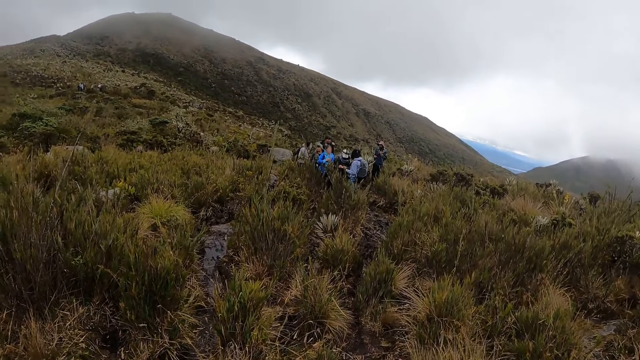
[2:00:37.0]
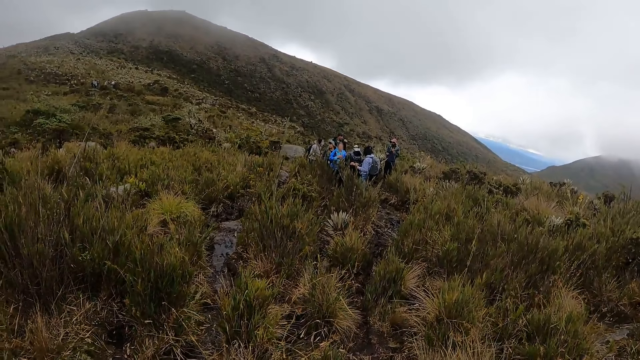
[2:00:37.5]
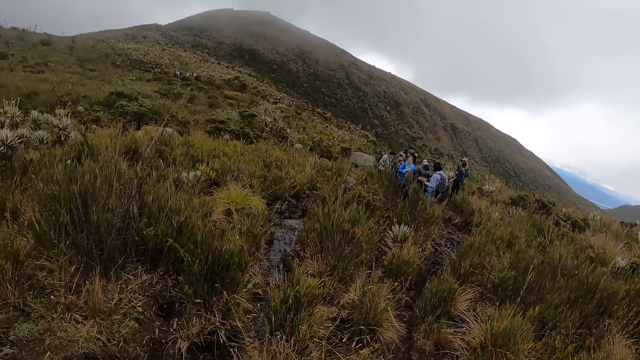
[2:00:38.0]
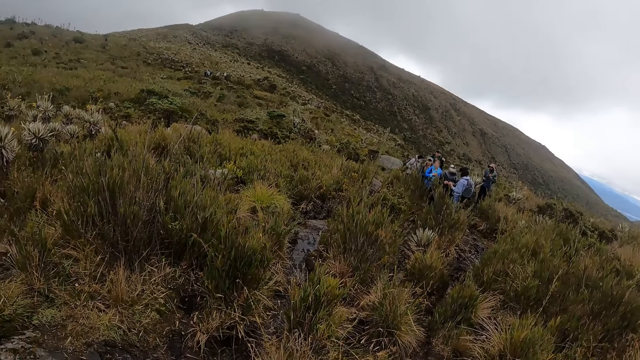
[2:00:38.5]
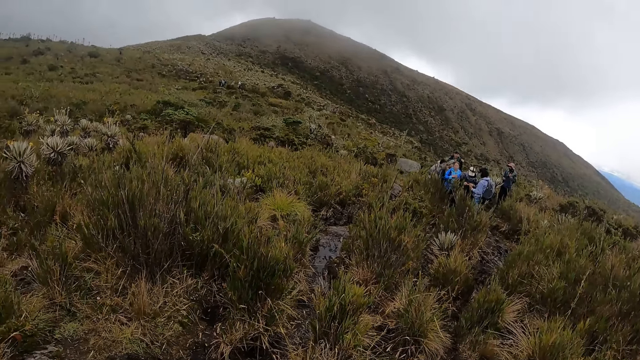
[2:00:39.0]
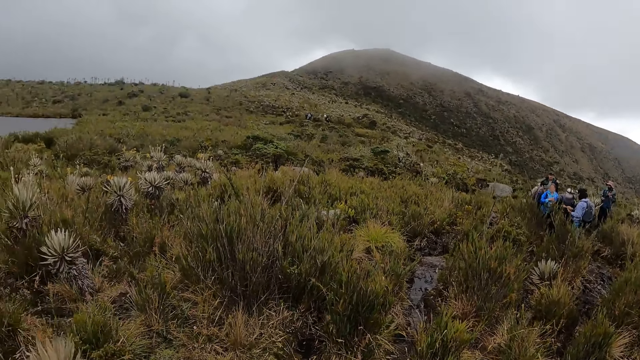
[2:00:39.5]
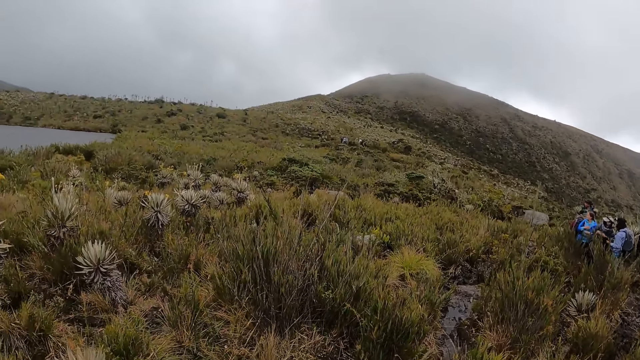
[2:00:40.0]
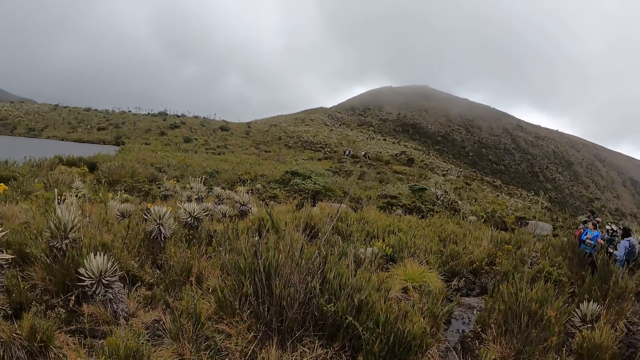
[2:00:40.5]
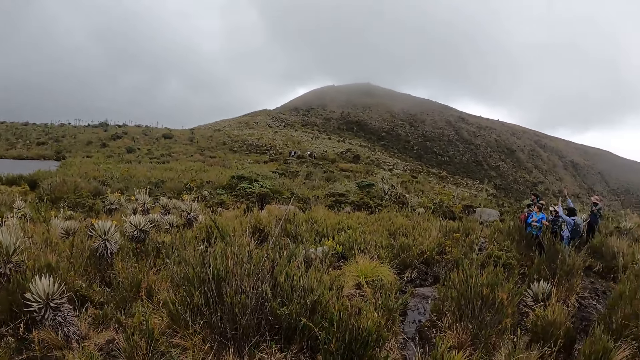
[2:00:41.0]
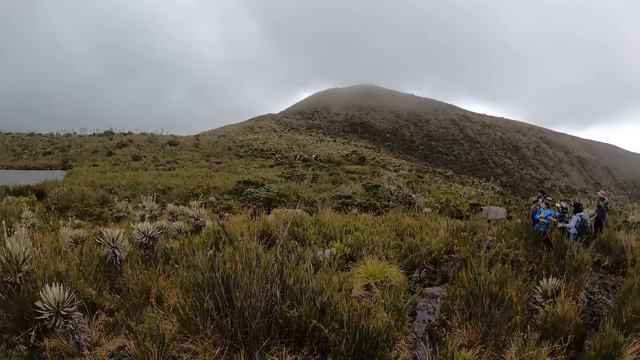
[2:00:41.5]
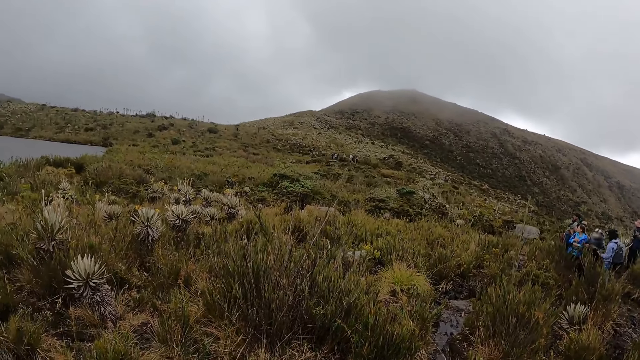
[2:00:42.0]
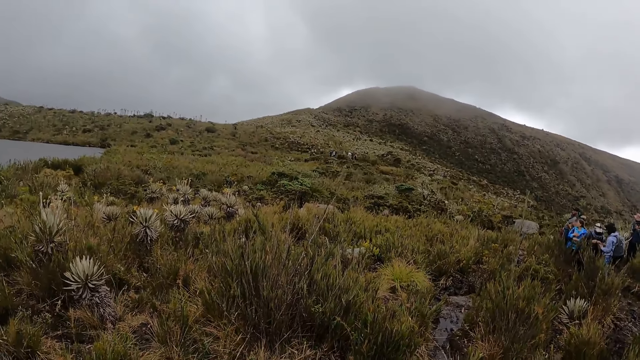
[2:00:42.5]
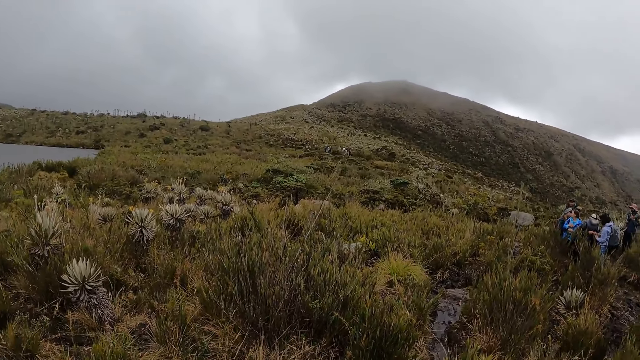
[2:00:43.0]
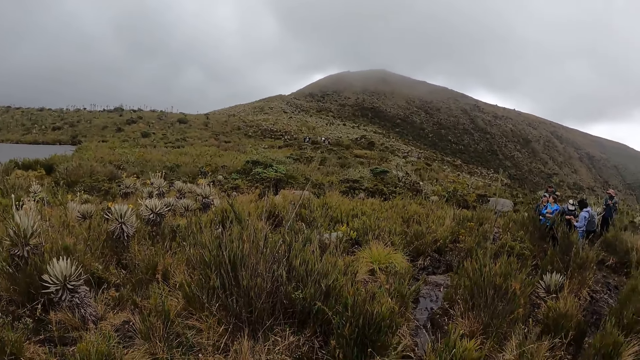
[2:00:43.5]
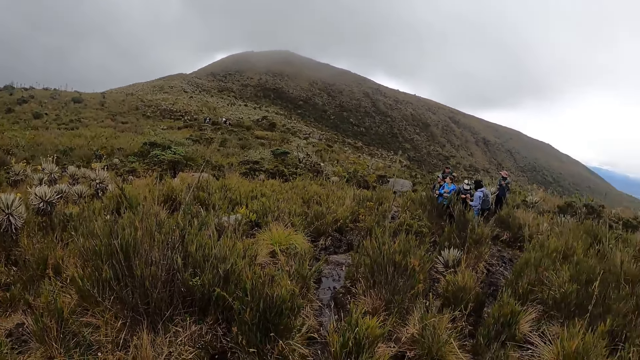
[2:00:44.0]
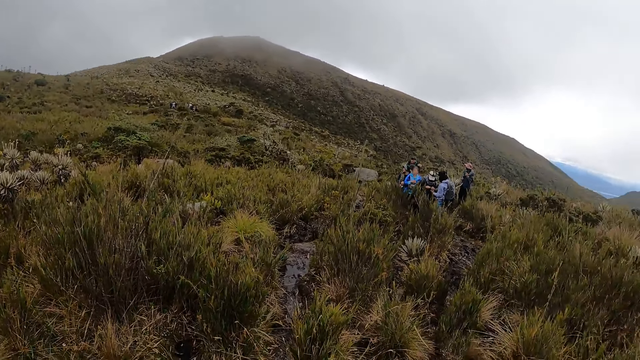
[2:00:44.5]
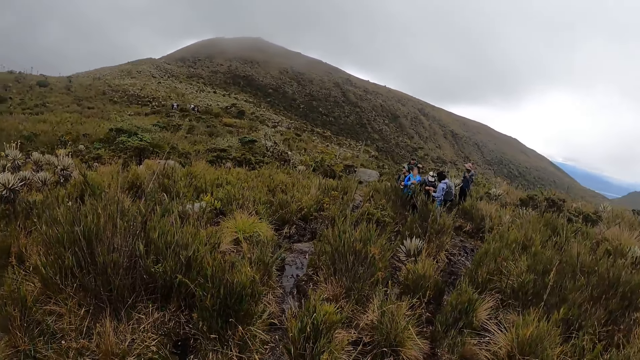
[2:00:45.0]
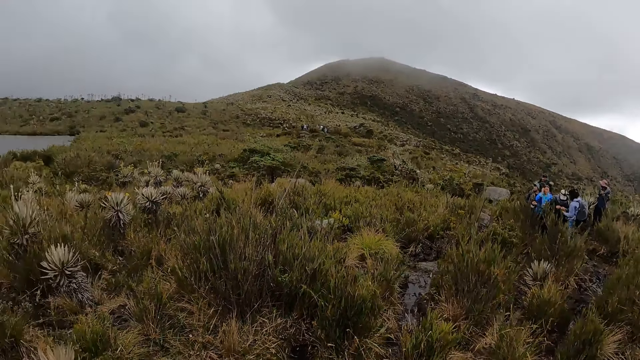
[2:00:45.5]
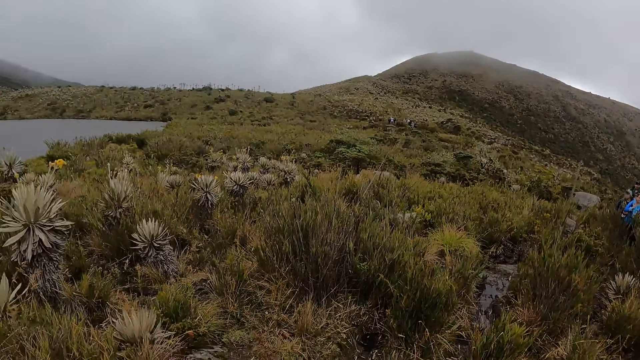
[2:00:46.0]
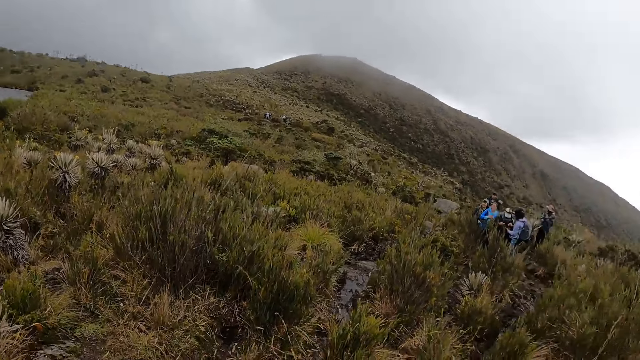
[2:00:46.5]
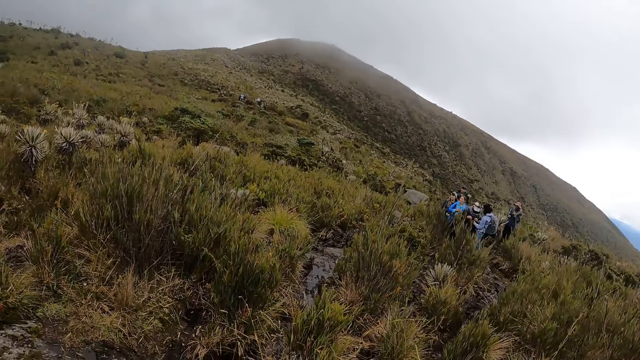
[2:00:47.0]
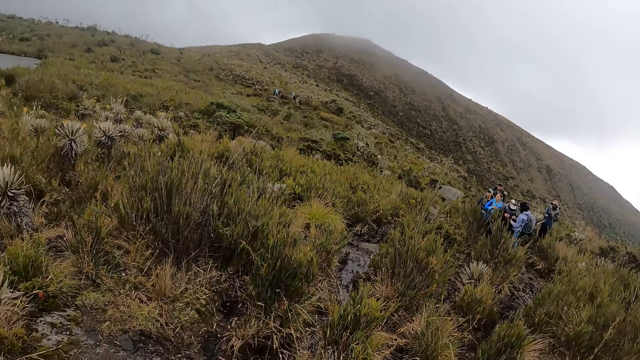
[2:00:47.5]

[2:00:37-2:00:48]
The camera wearer stares at a hill. They stare at a crowd.

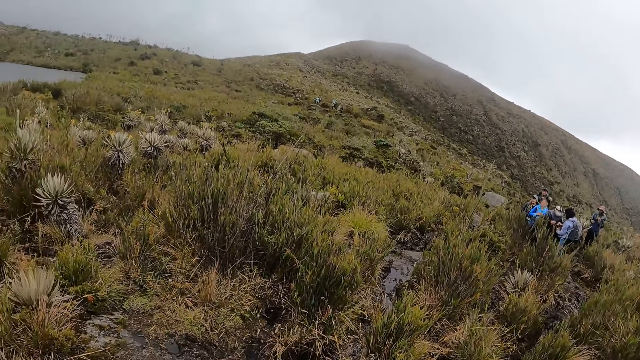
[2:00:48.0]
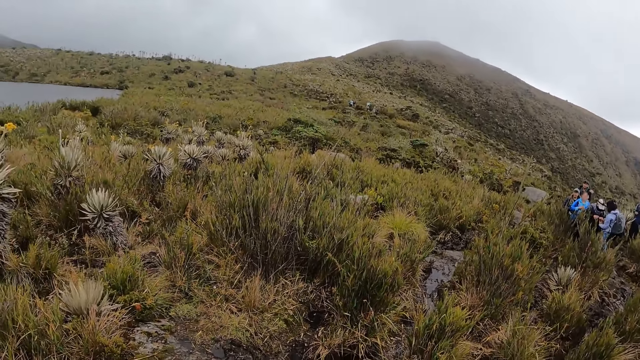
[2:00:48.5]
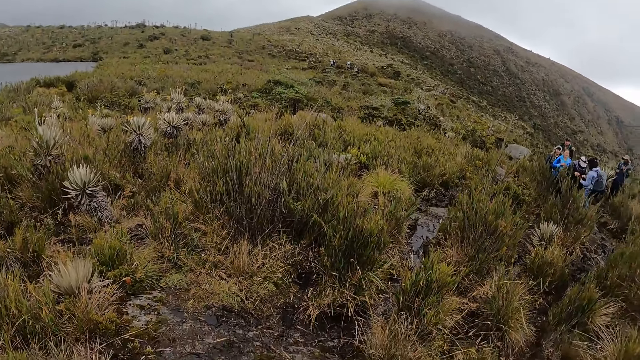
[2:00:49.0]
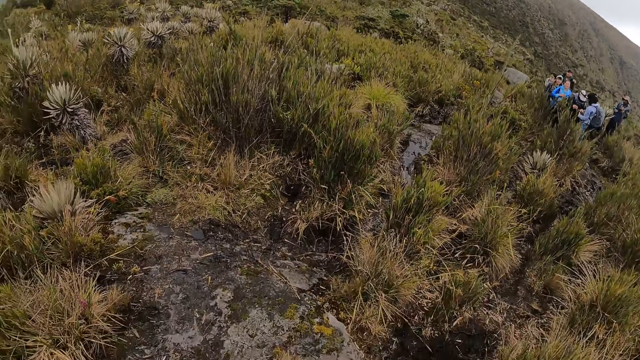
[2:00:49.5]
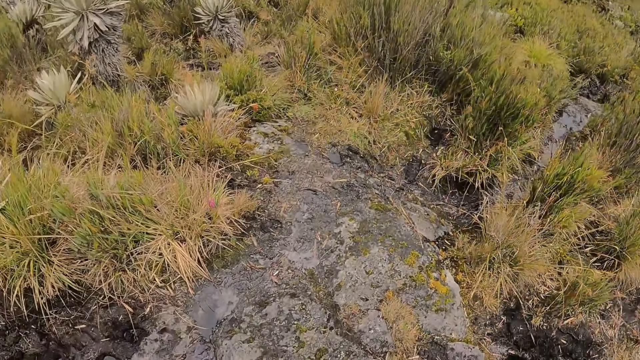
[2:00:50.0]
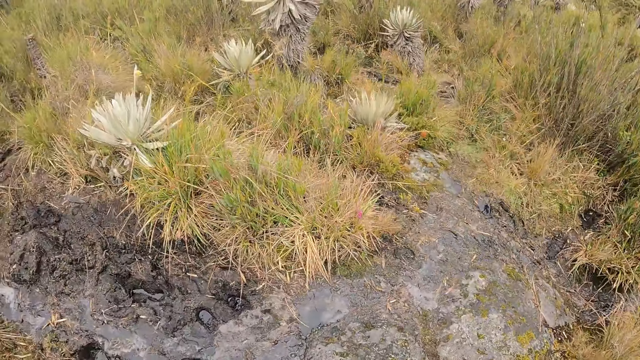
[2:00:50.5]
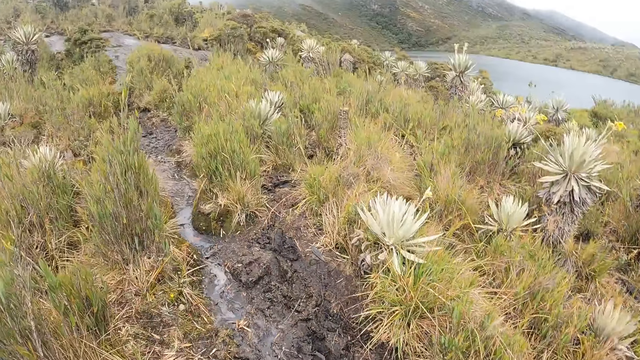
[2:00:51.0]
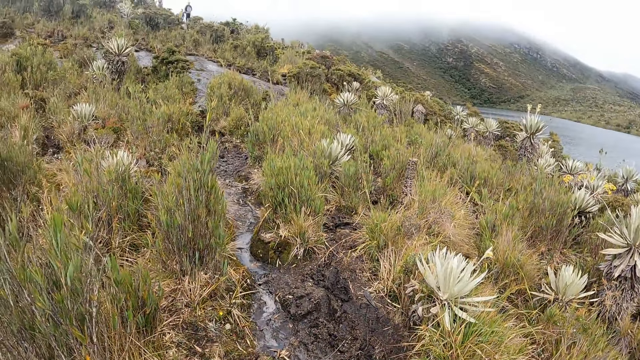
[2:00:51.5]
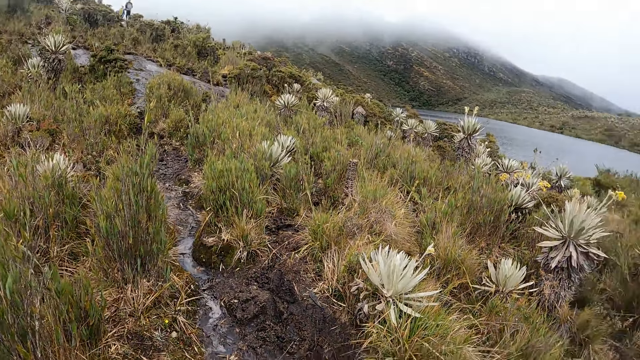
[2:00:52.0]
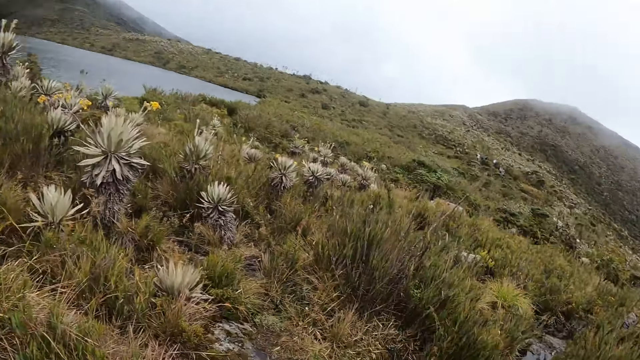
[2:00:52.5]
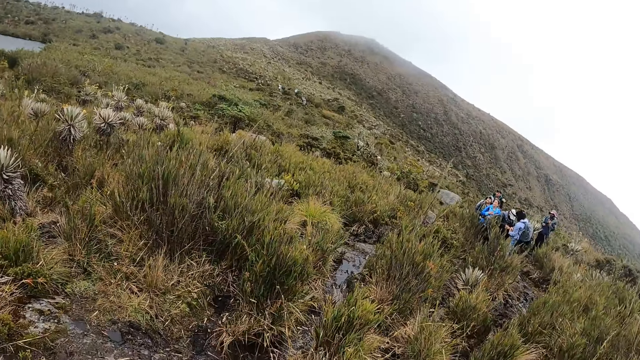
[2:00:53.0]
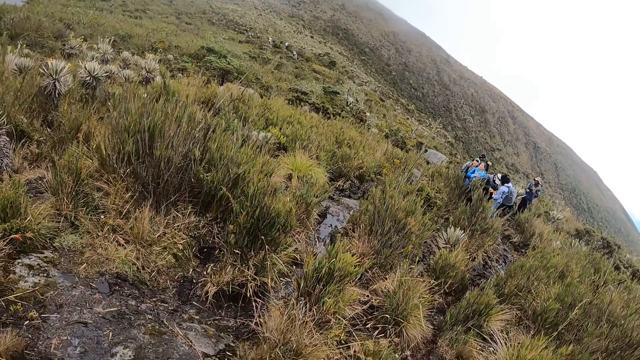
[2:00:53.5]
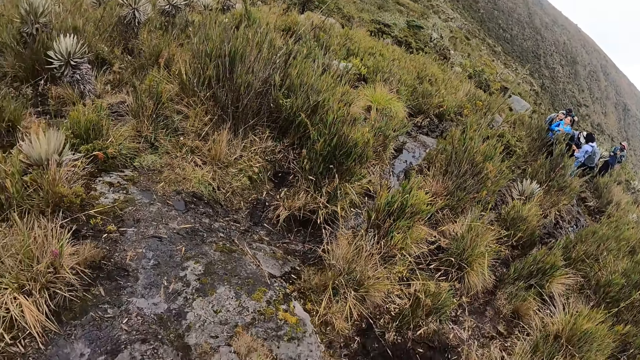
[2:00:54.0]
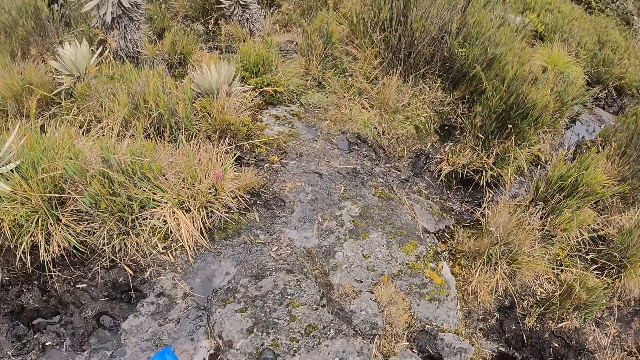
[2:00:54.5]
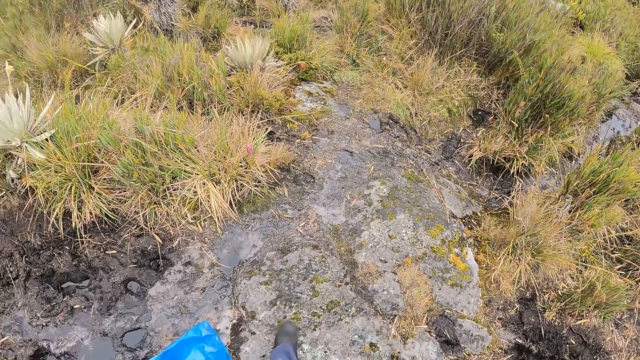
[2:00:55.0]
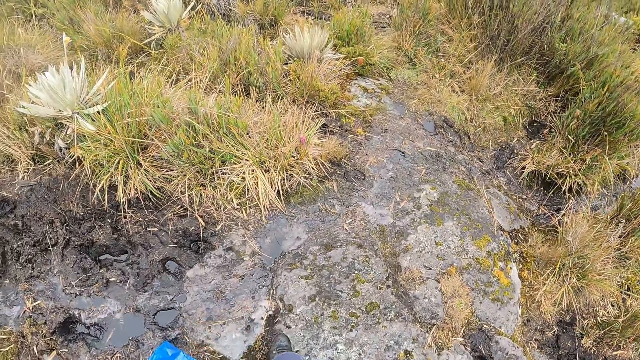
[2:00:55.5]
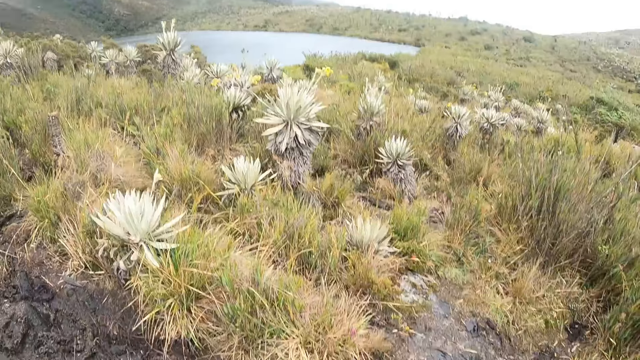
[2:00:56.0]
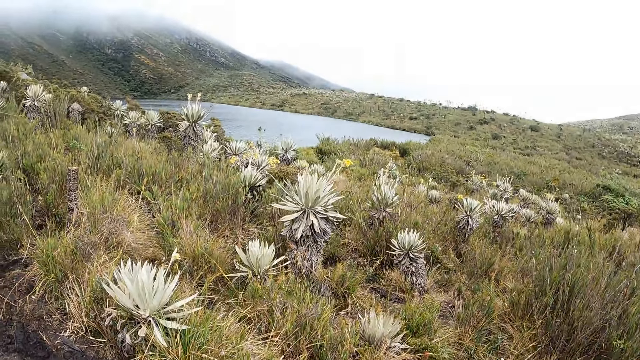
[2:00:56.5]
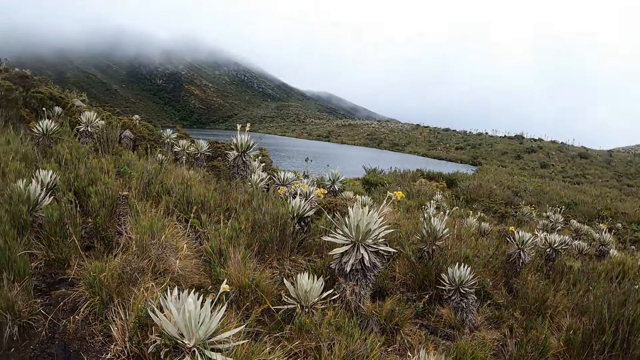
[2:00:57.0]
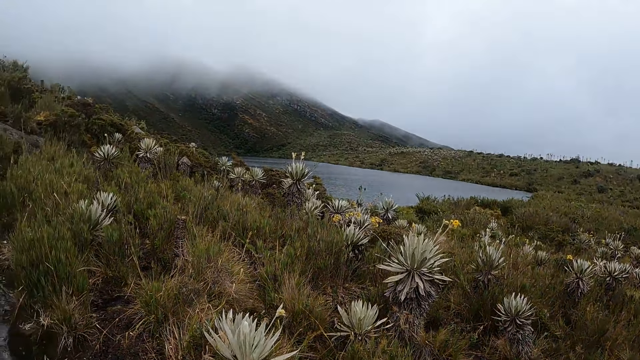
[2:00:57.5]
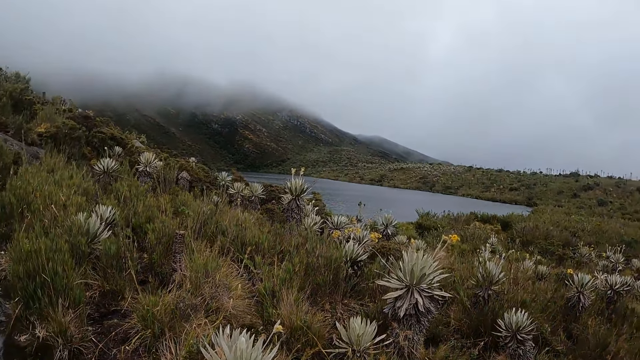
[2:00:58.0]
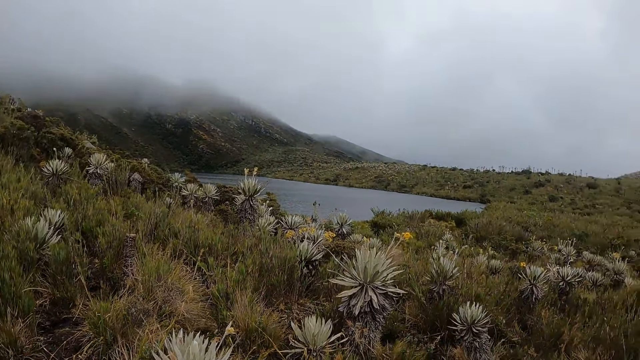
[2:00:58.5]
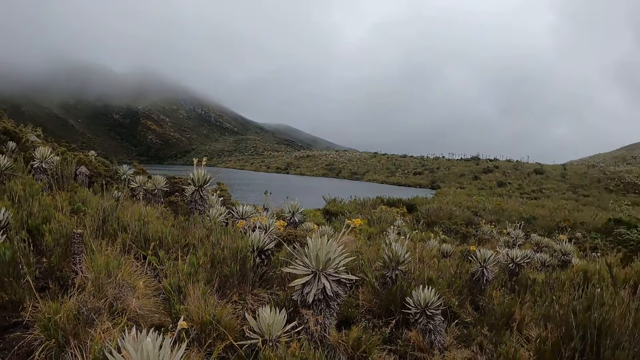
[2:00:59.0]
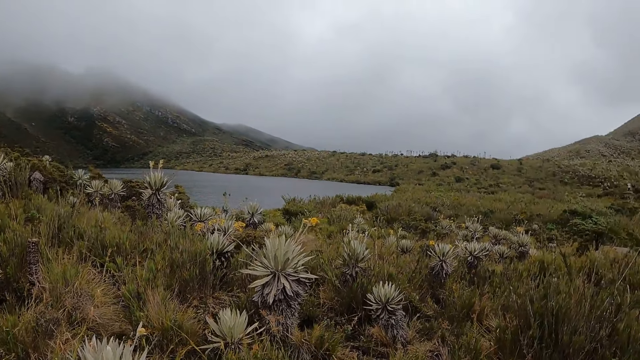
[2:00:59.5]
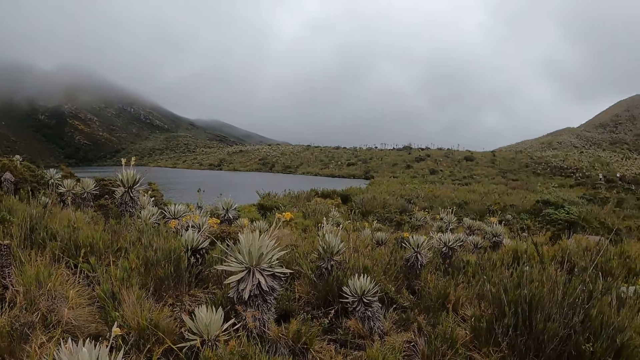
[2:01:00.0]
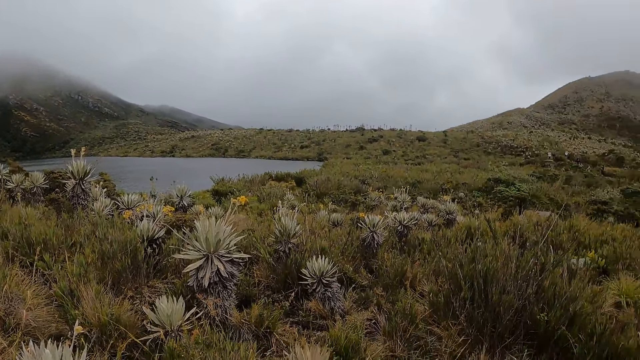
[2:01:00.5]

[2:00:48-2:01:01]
The camera wearer looks around the field. They stare at the lake.
